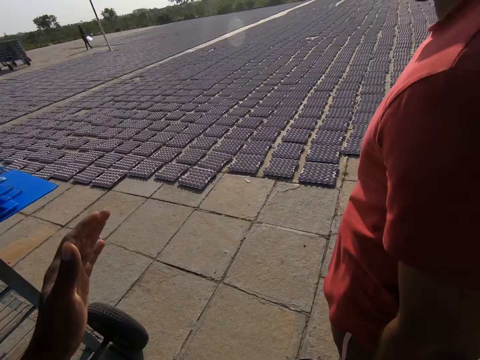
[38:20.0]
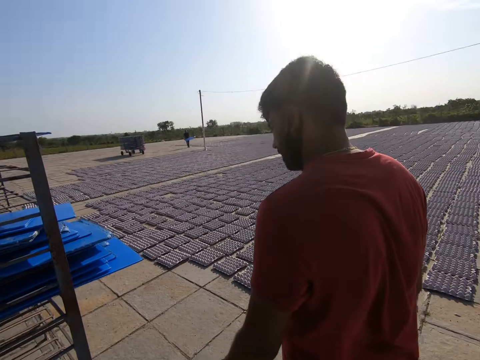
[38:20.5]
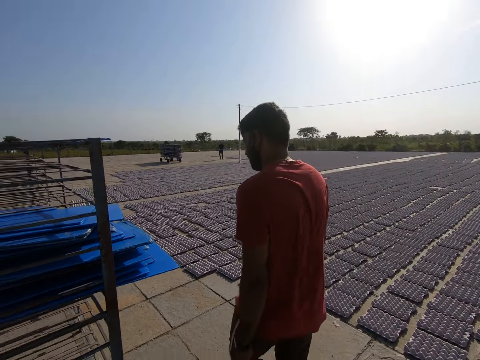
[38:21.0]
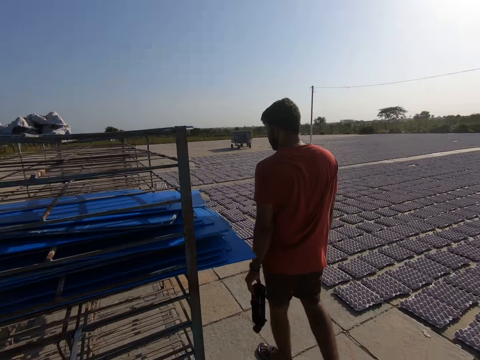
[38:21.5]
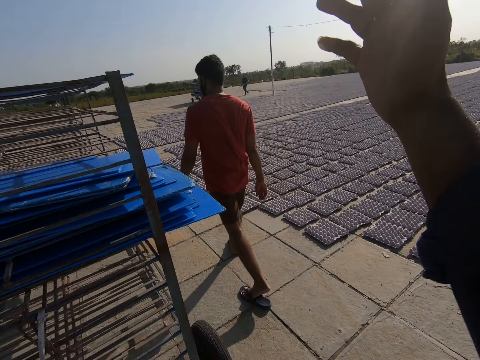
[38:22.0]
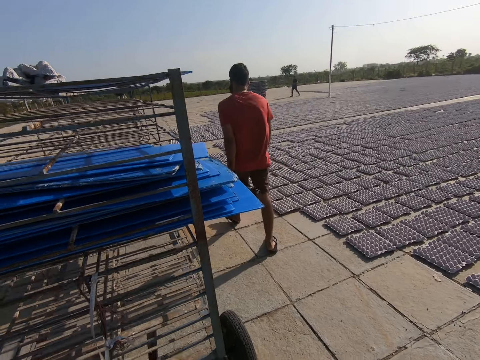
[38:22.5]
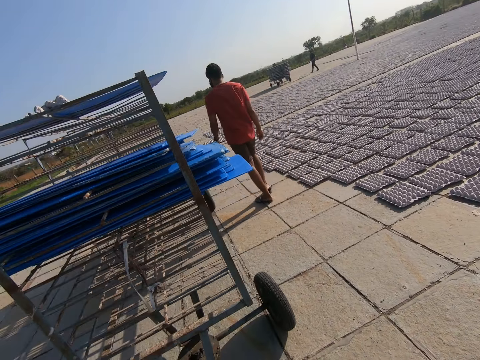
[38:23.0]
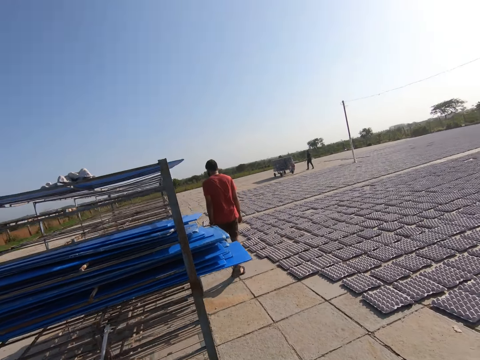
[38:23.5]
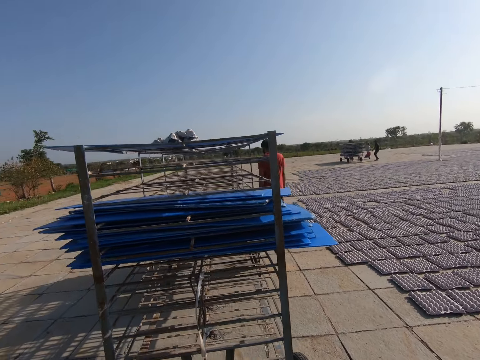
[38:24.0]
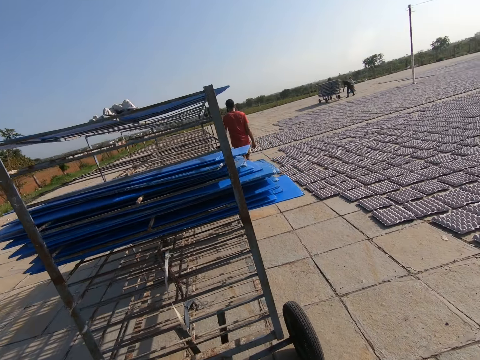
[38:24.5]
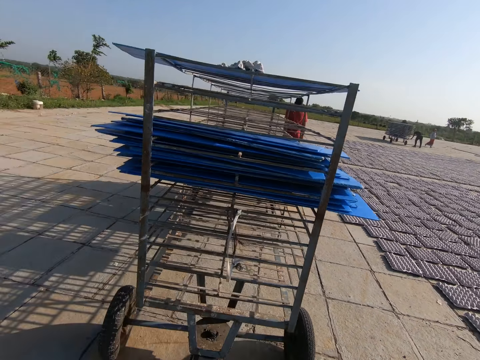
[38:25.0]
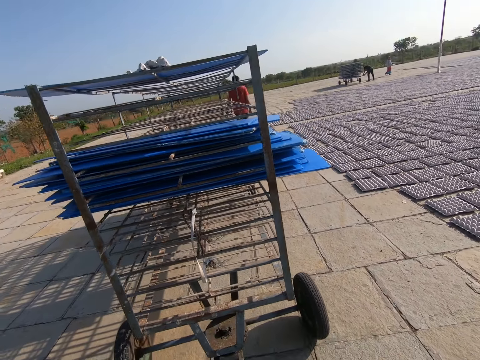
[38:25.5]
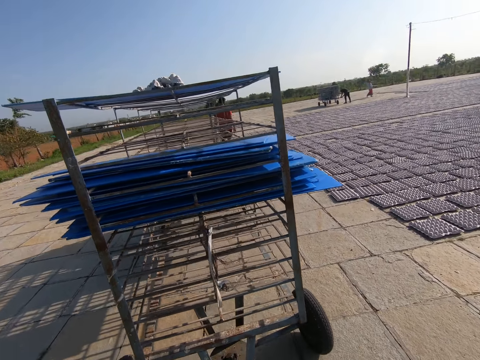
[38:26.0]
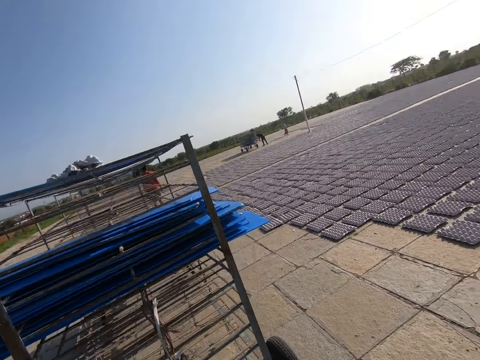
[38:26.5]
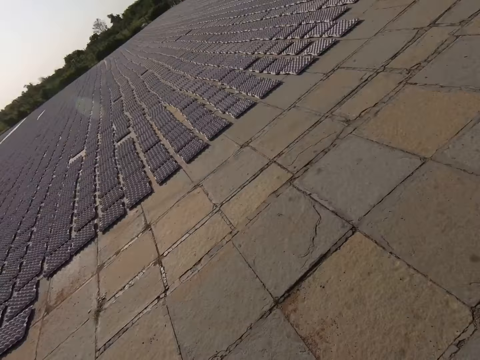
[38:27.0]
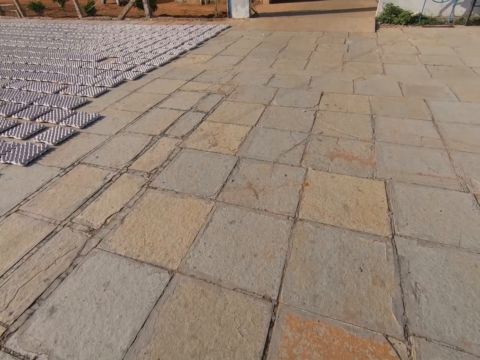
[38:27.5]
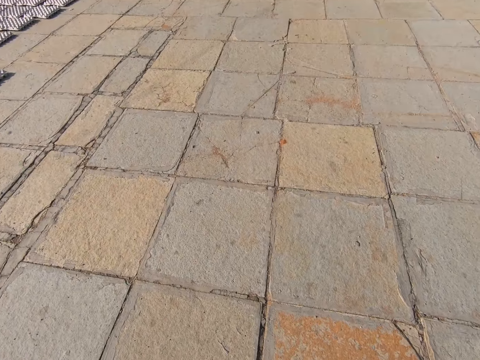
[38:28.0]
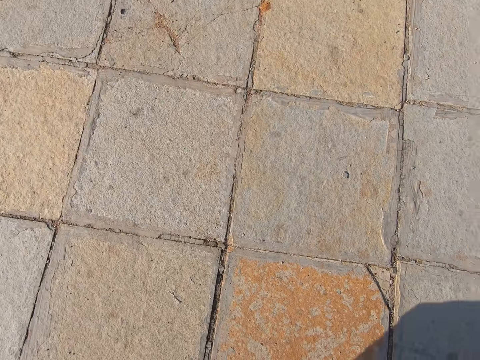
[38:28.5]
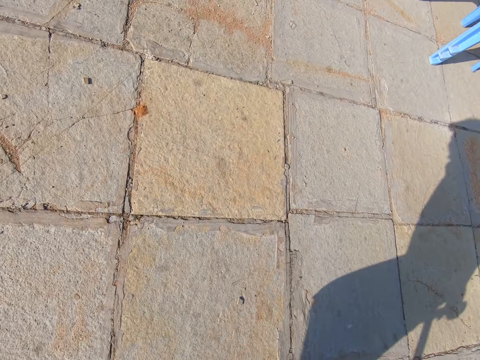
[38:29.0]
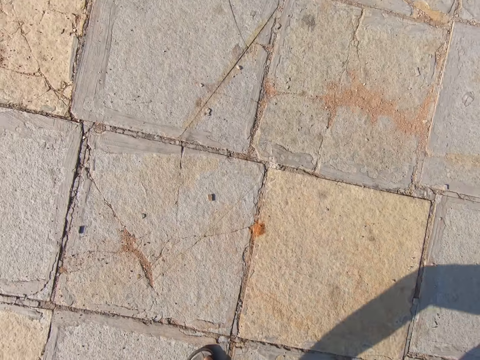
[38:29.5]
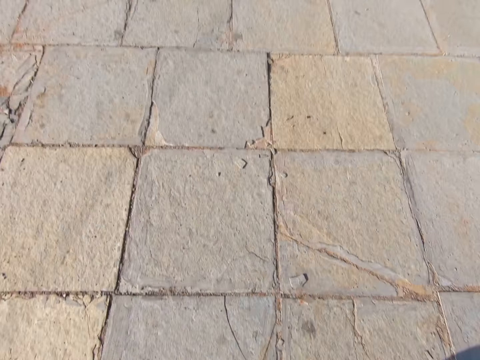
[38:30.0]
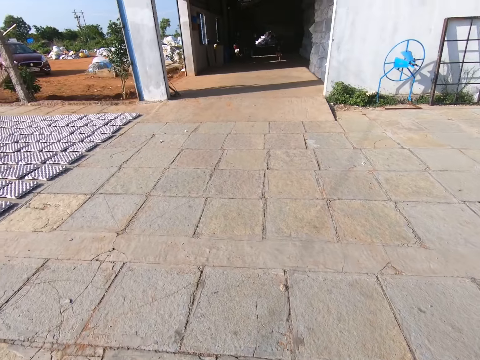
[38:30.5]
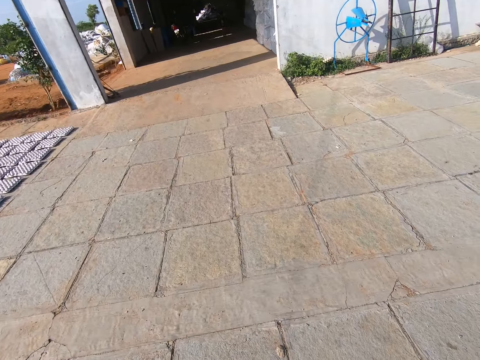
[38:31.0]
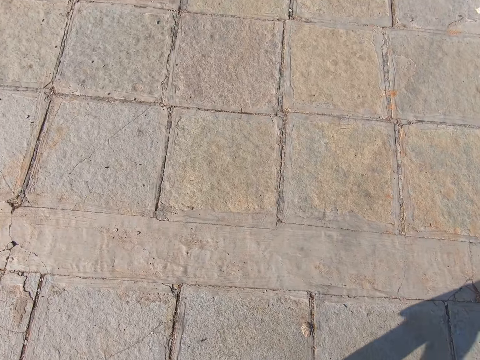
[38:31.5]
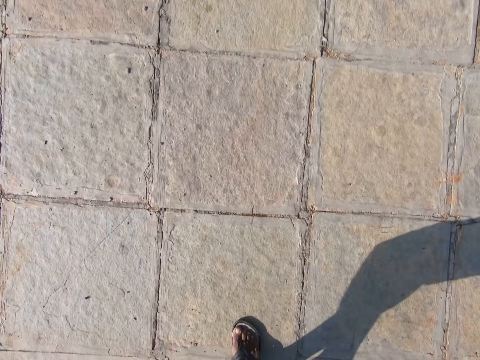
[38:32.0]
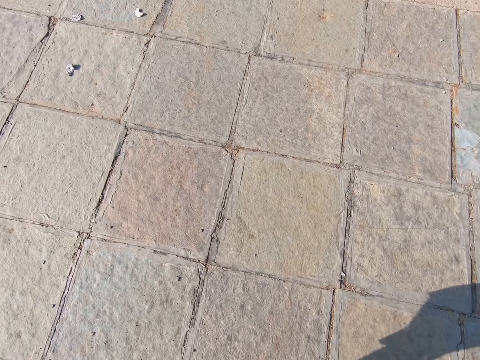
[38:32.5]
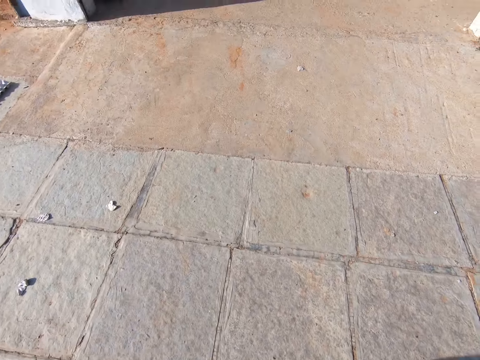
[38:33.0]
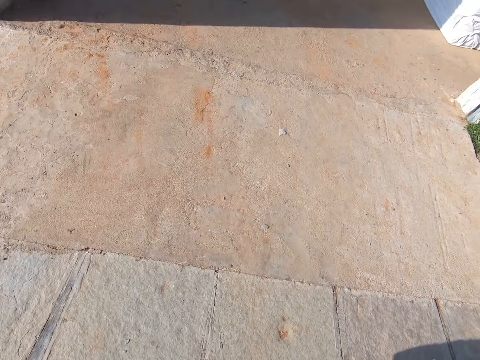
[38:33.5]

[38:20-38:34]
The camera wearer pulls the rack with his left hand.

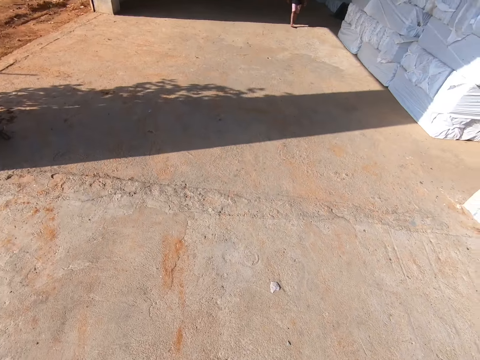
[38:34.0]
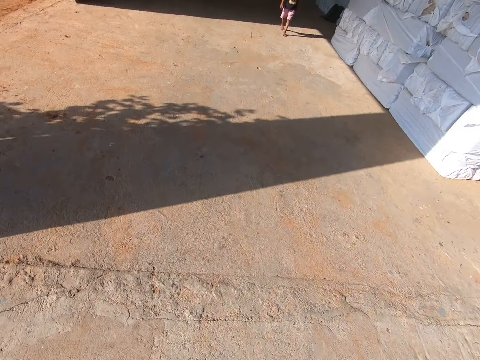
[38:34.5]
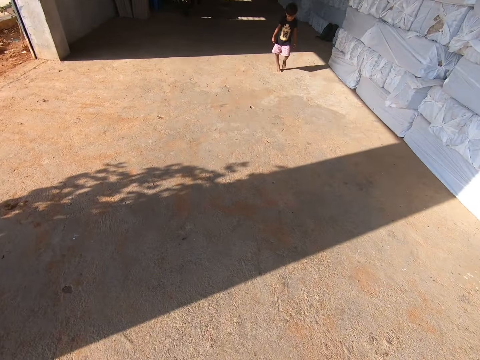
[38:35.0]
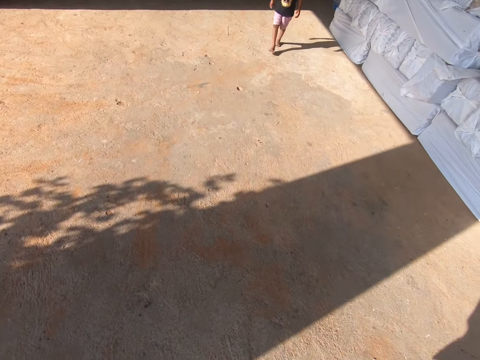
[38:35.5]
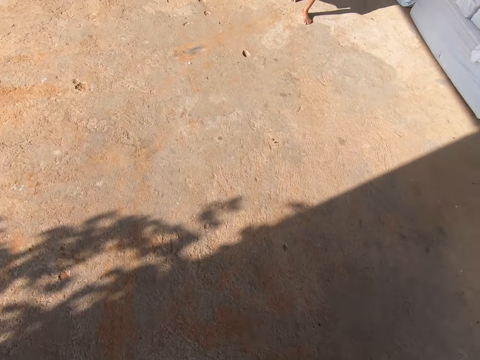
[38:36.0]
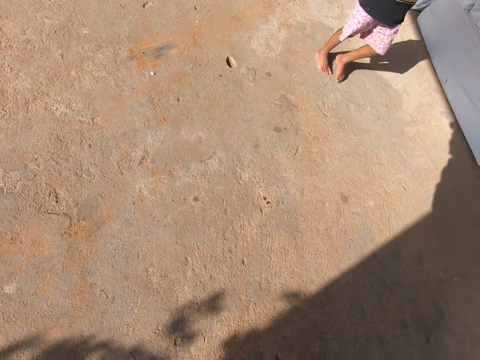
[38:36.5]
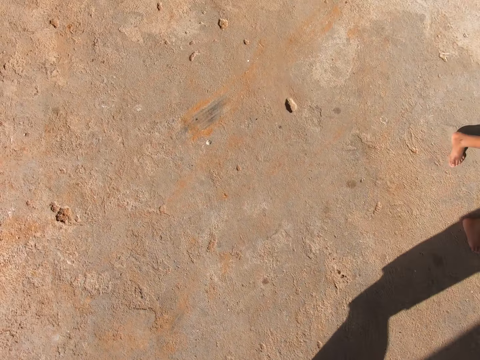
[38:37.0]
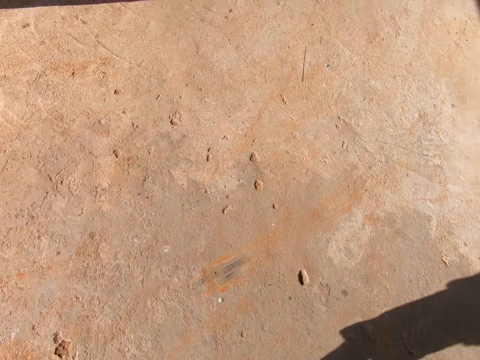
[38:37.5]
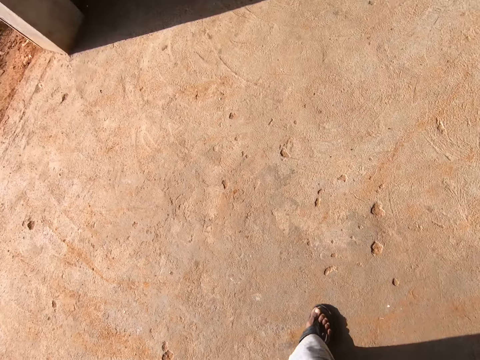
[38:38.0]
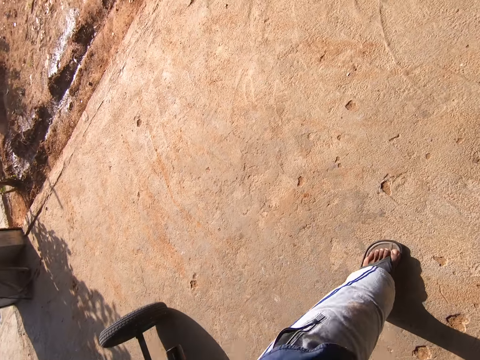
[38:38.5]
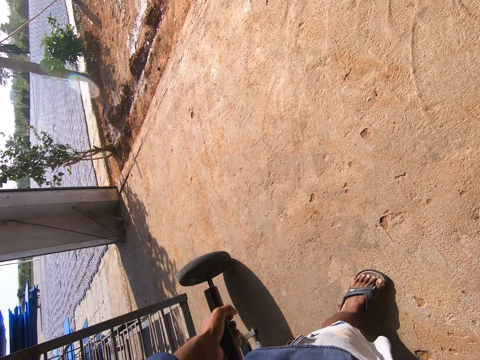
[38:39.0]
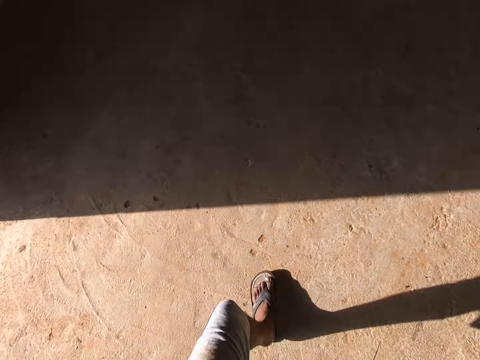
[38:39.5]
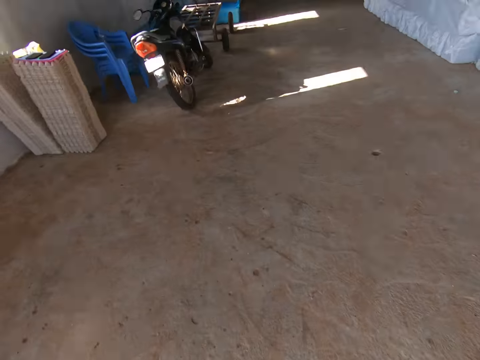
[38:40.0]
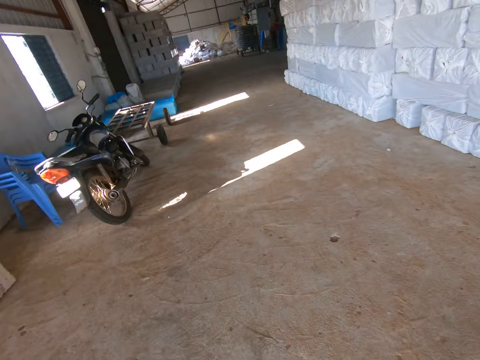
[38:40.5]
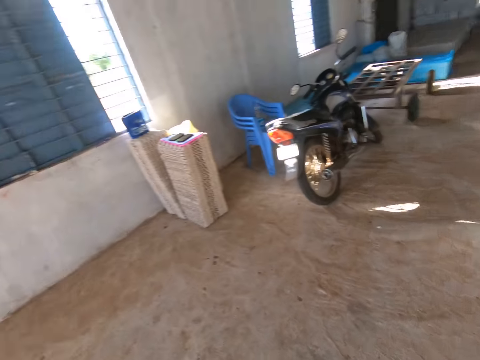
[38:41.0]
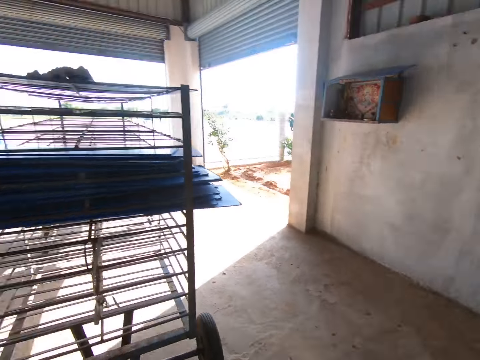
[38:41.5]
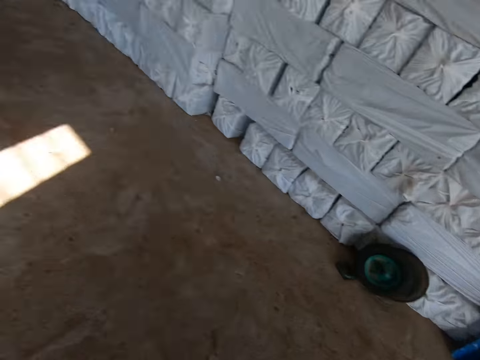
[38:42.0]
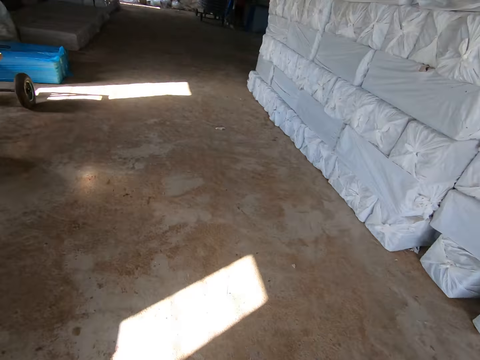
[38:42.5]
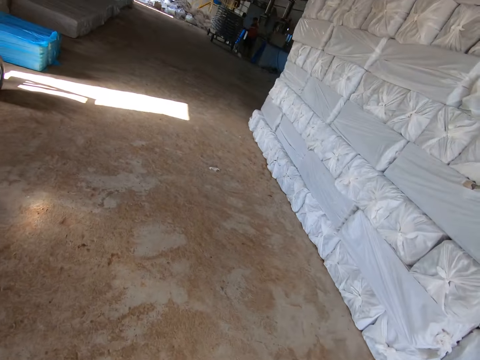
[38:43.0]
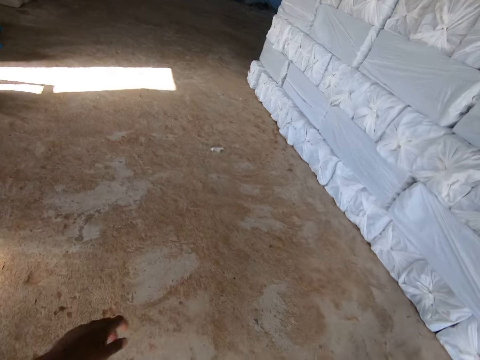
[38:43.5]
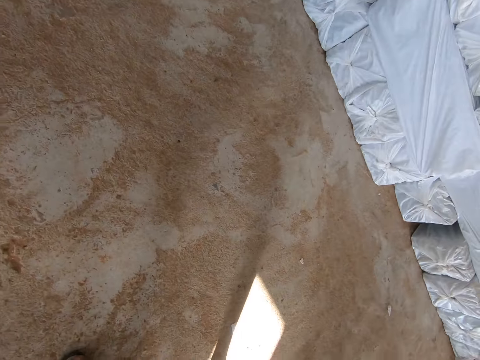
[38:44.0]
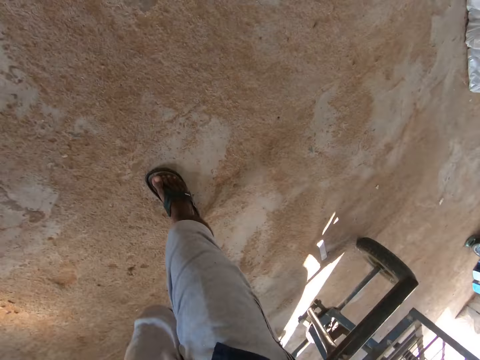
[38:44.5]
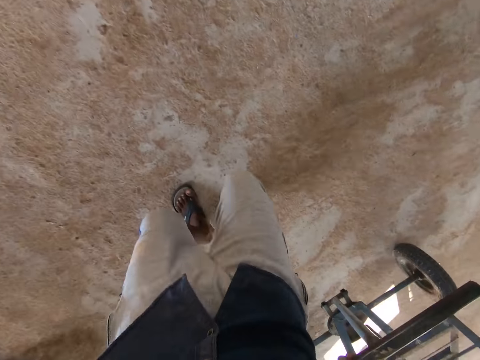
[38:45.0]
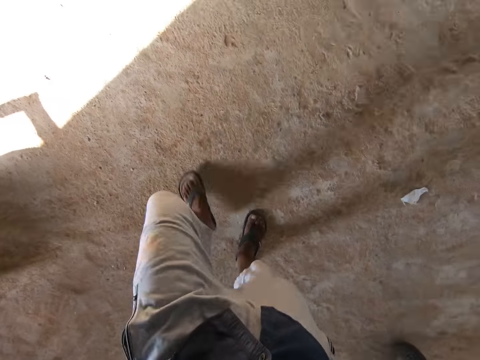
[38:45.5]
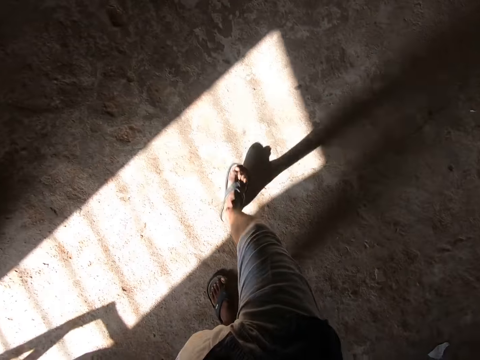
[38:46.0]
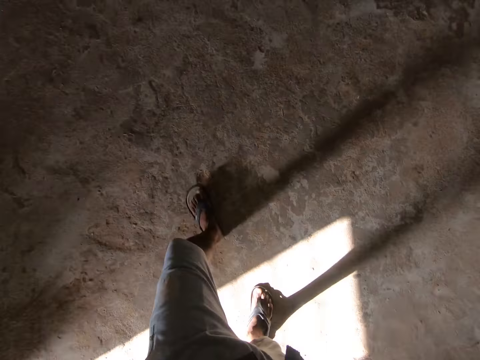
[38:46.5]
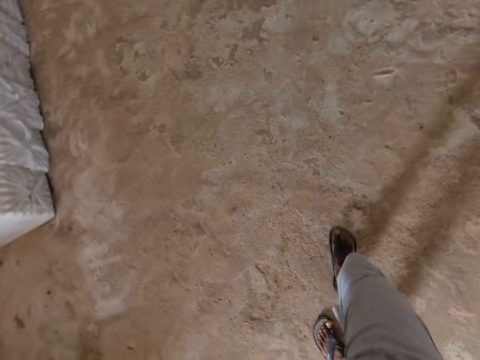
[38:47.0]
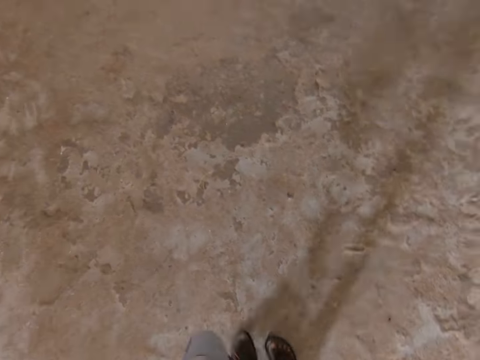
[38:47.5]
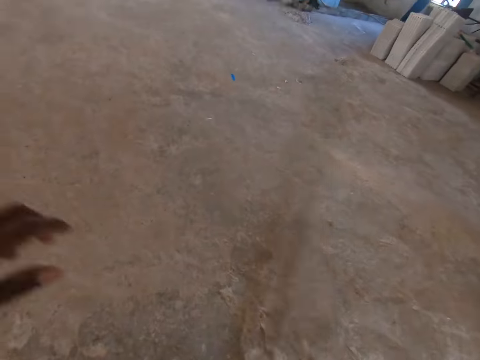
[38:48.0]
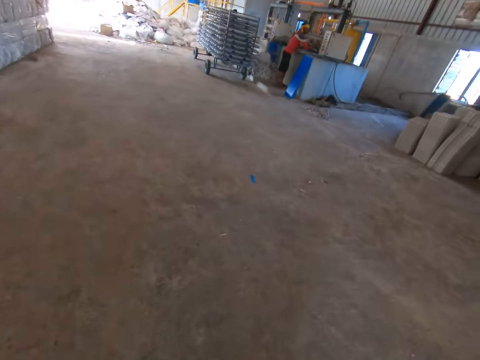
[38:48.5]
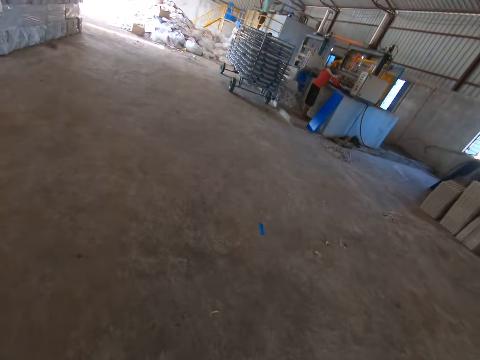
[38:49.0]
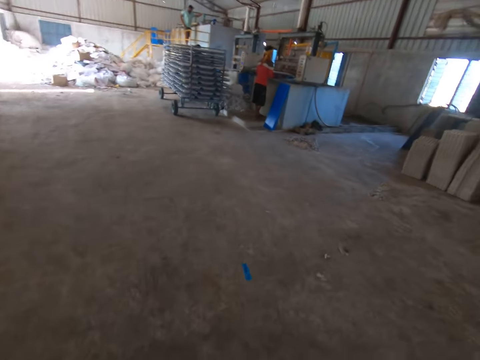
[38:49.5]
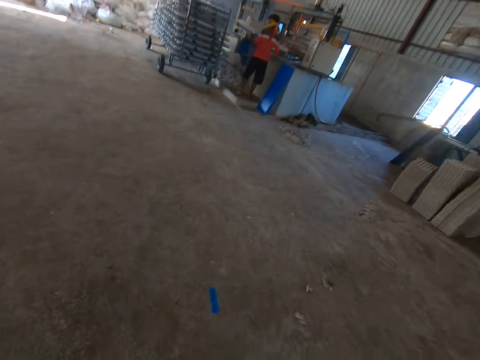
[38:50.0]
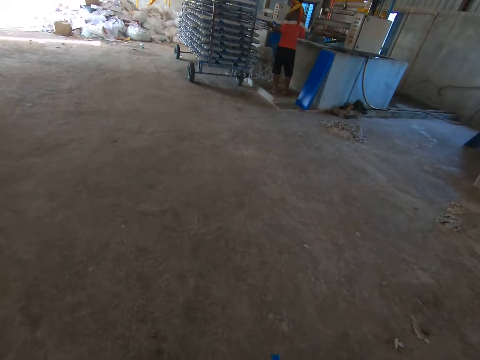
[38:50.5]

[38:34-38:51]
The camera wearer walks past a child.
